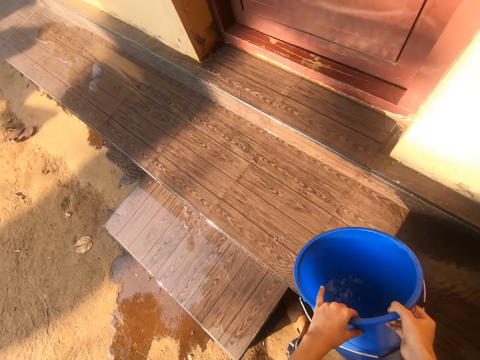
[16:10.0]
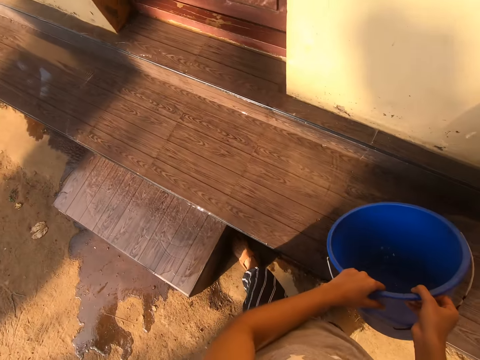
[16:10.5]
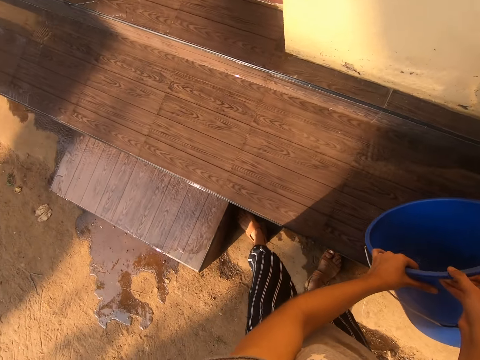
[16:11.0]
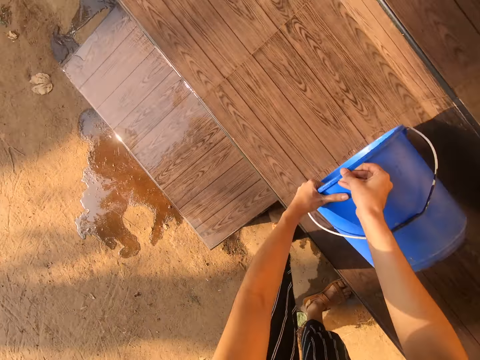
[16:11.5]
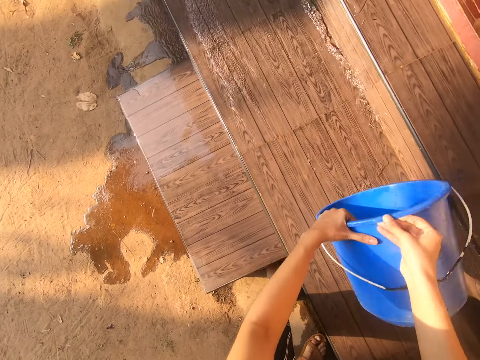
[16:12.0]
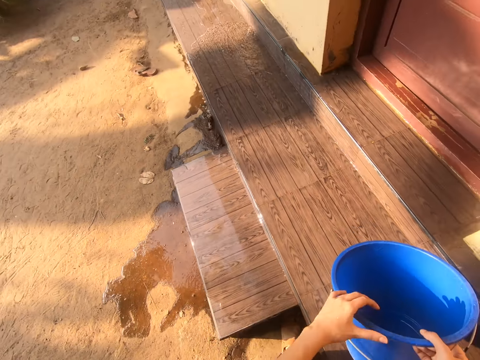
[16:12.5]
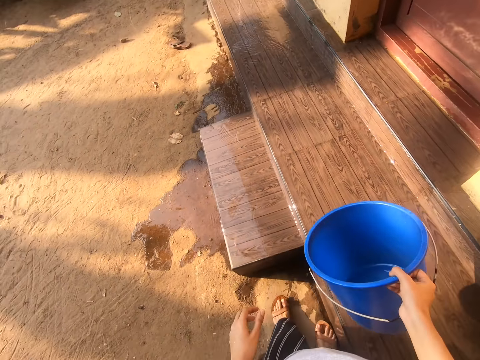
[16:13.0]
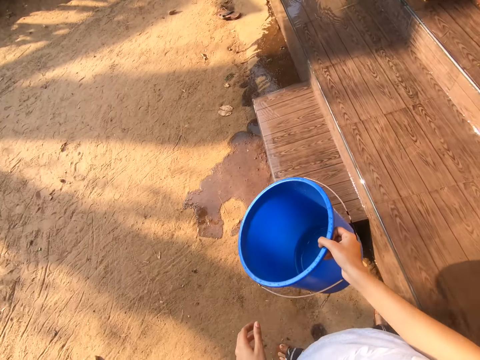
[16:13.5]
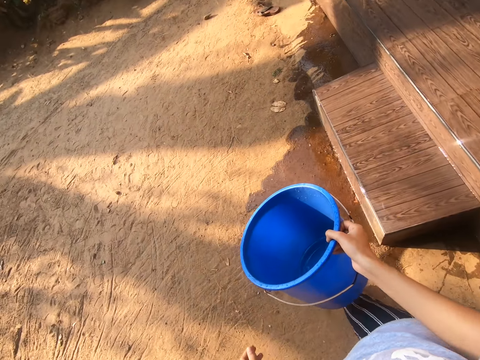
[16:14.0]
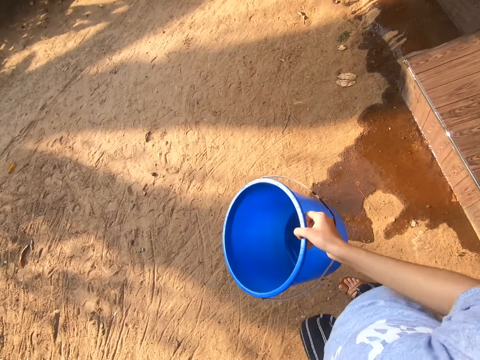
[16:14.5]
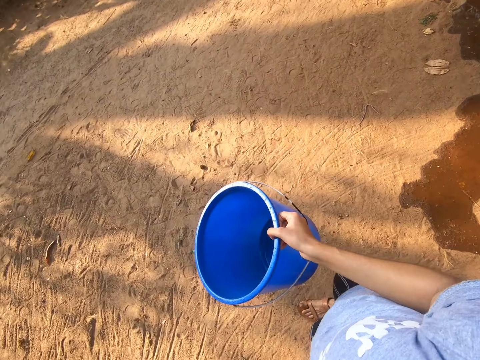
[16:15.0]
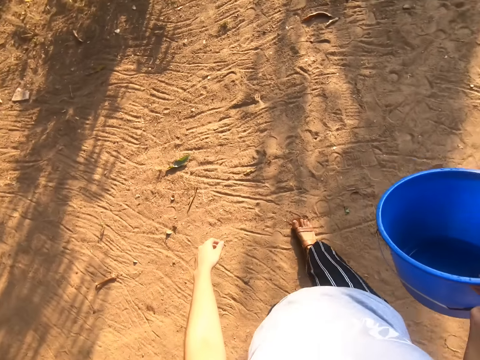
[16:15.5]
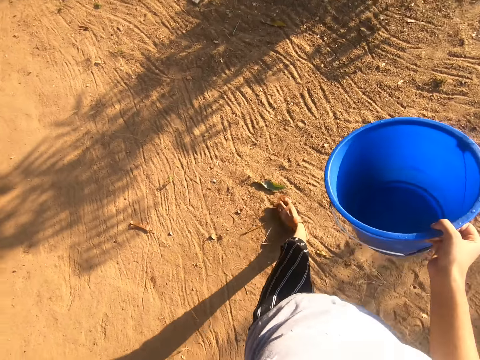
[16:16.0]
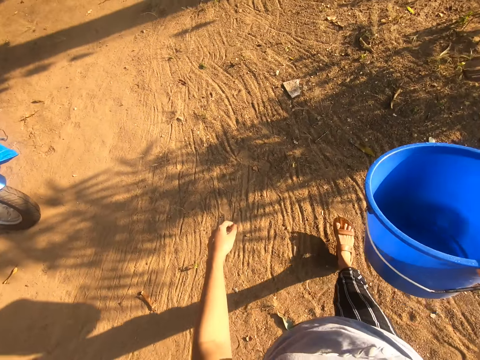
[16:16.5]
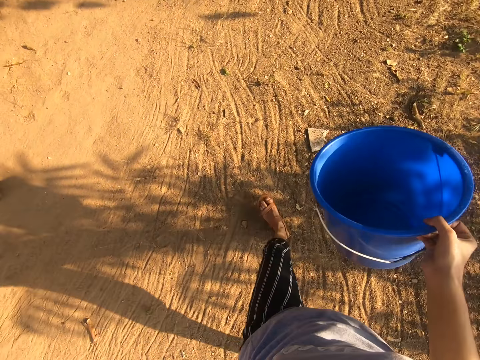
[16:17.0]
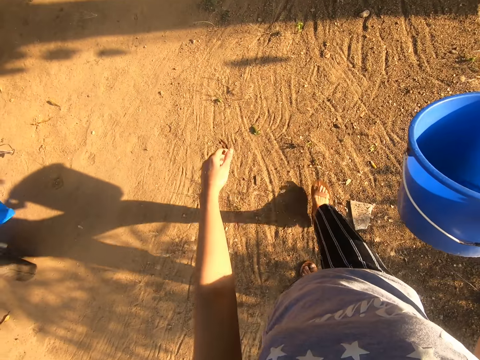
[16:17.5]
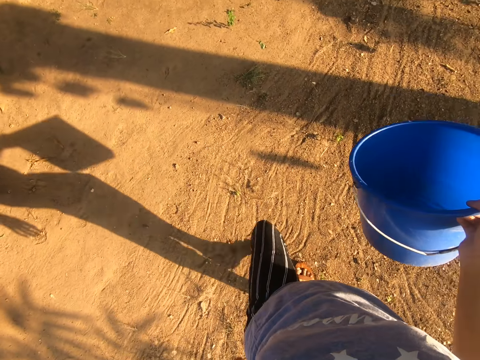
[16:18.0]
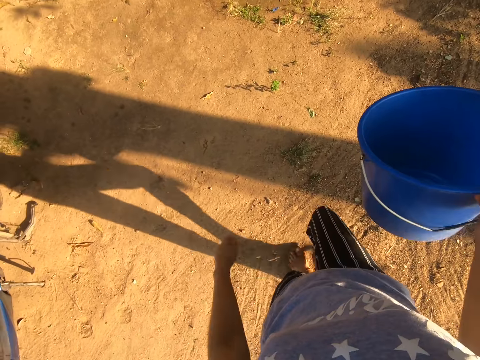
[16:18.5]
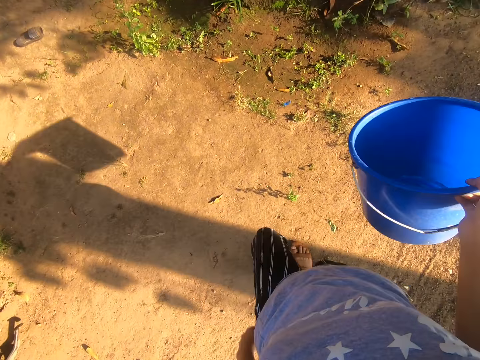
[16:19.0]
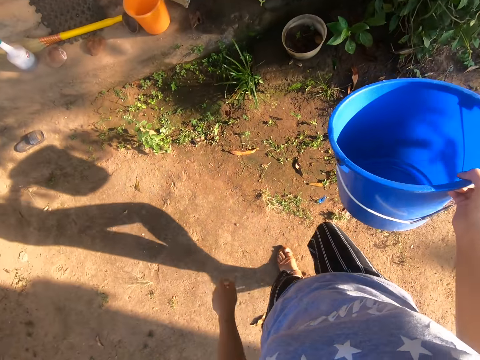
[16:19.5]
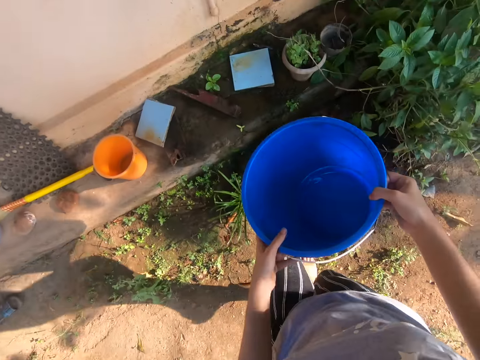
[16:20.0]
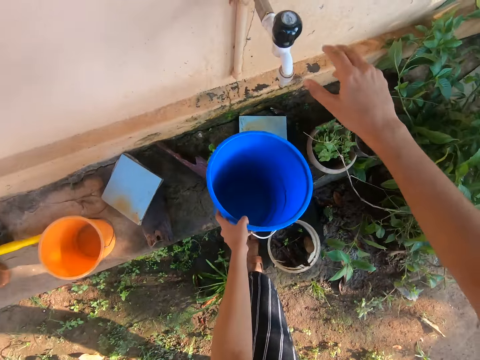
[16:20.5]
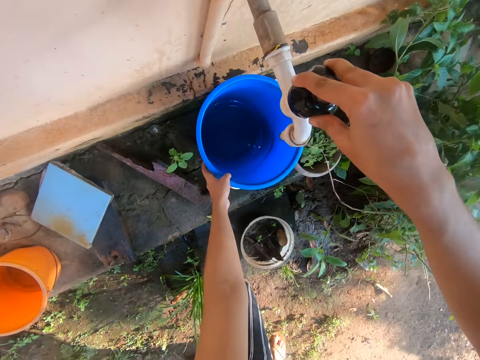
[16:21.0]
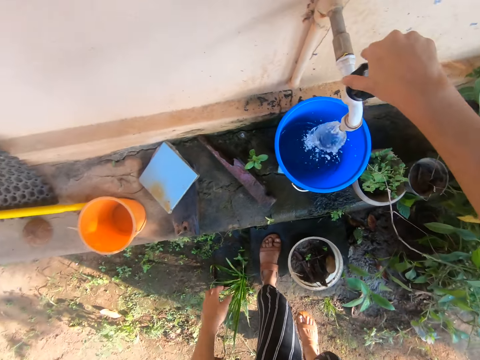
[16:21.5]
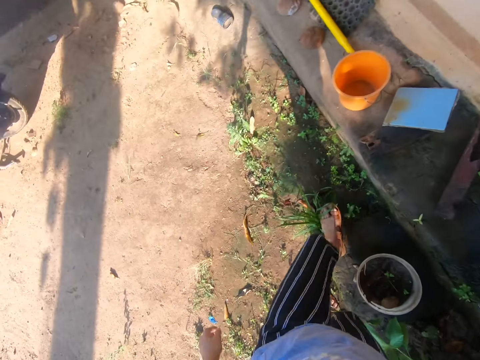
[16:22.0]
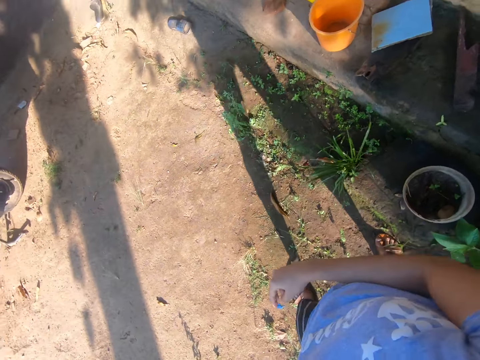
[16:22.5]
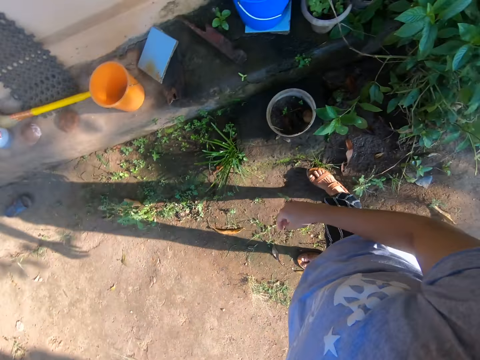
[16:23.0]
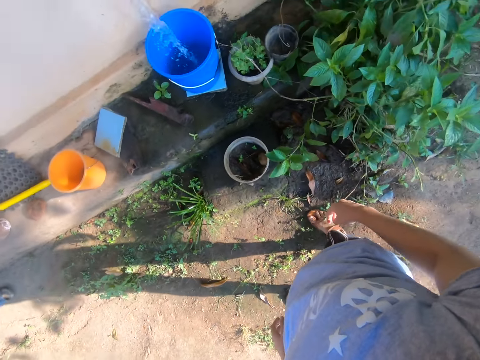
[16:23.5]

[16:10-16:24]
The camera wearer walks around the area. They open the tap and put water in the bucket.

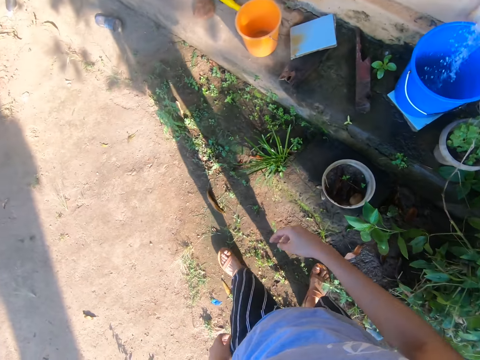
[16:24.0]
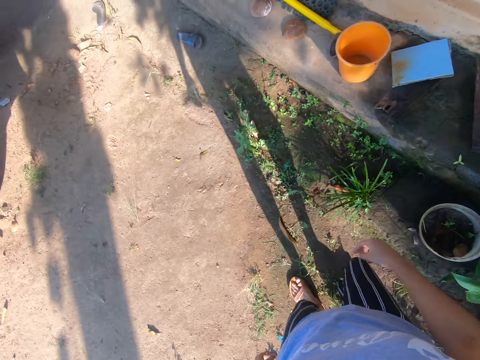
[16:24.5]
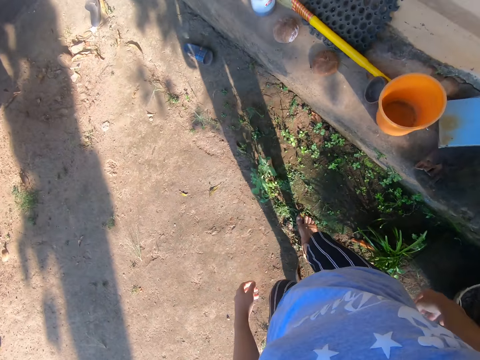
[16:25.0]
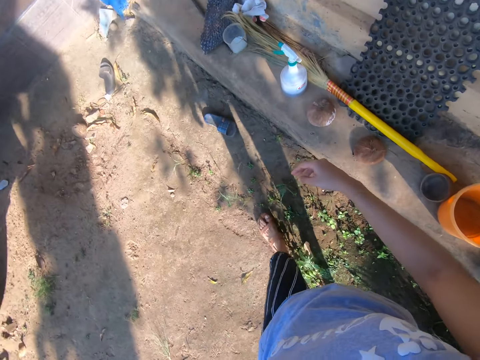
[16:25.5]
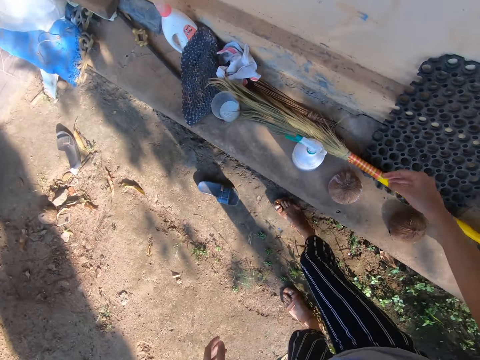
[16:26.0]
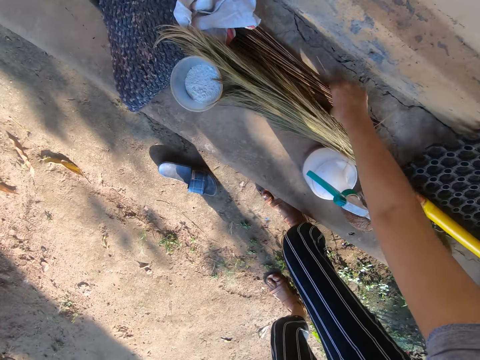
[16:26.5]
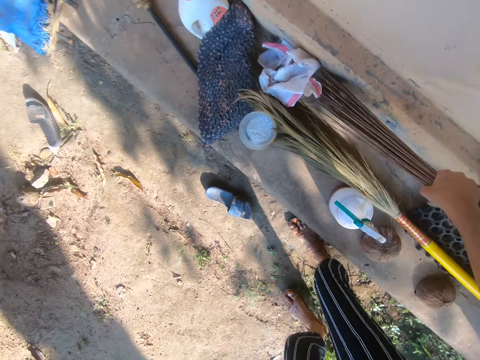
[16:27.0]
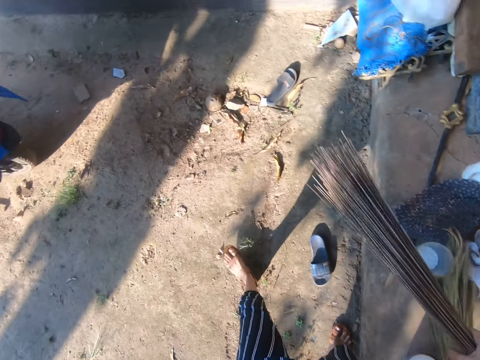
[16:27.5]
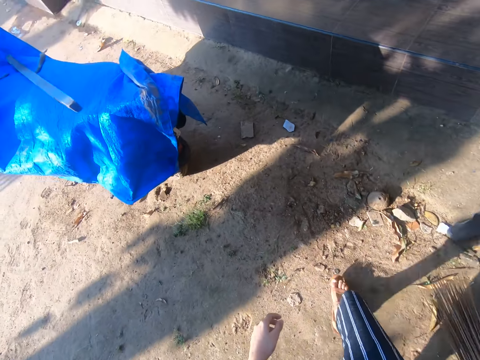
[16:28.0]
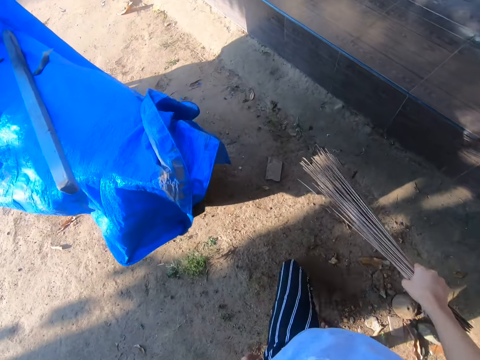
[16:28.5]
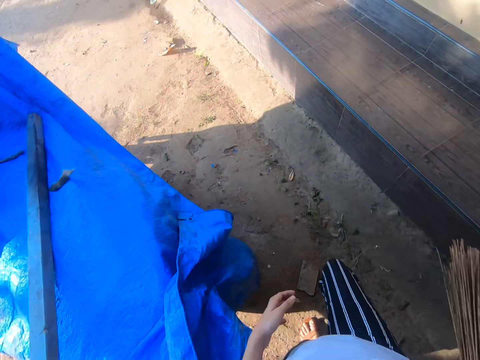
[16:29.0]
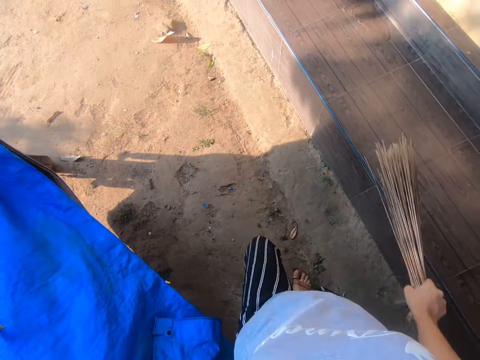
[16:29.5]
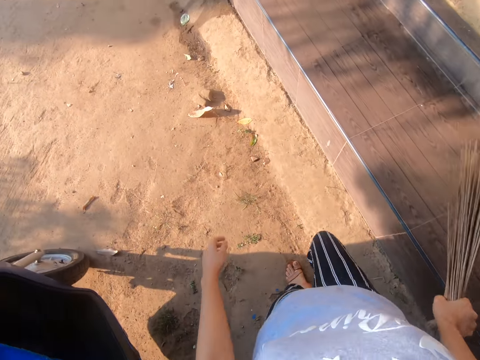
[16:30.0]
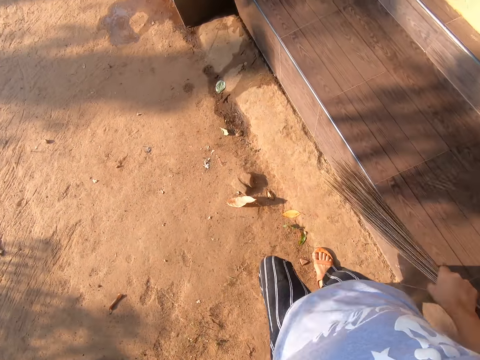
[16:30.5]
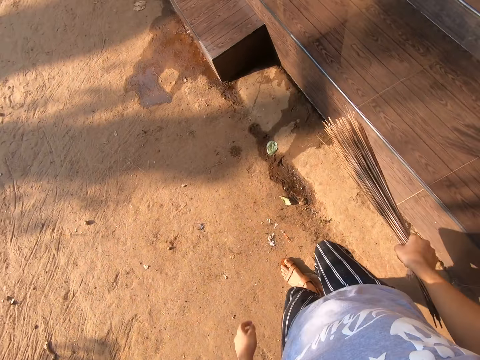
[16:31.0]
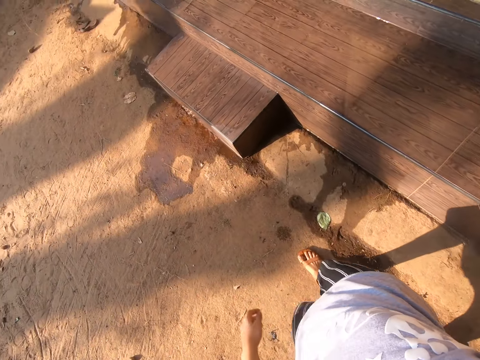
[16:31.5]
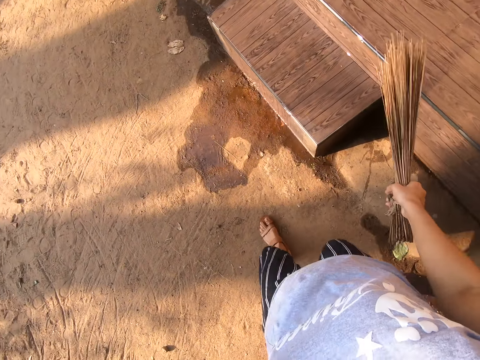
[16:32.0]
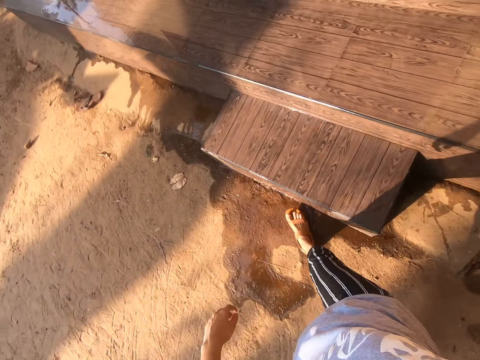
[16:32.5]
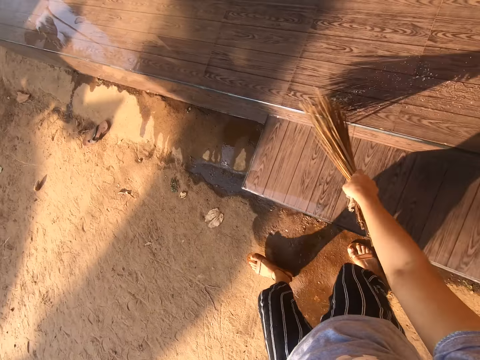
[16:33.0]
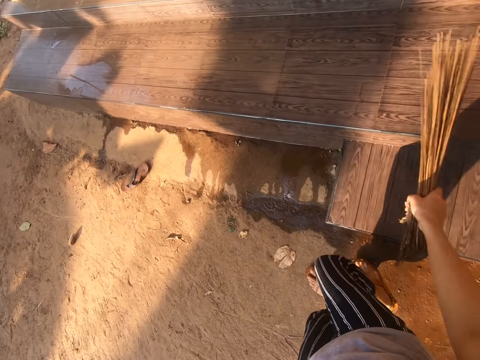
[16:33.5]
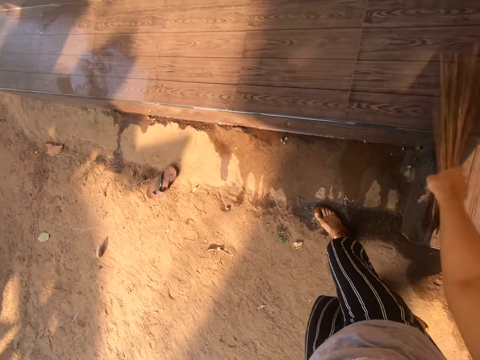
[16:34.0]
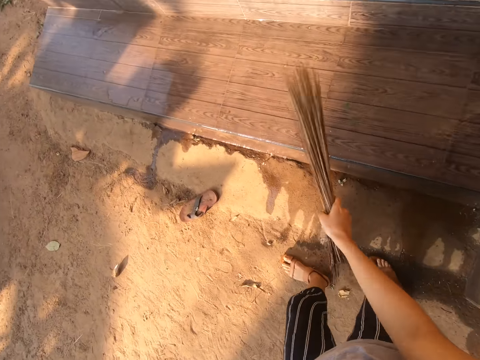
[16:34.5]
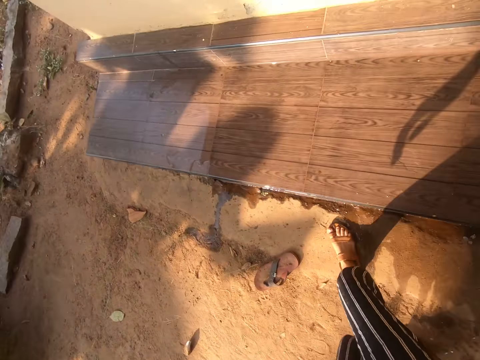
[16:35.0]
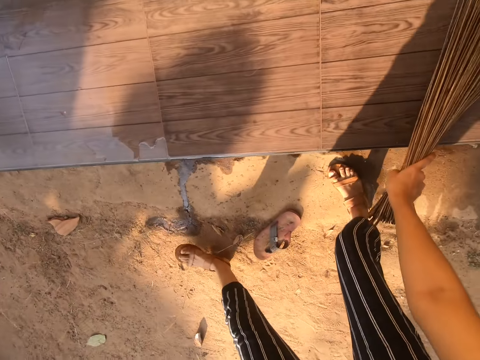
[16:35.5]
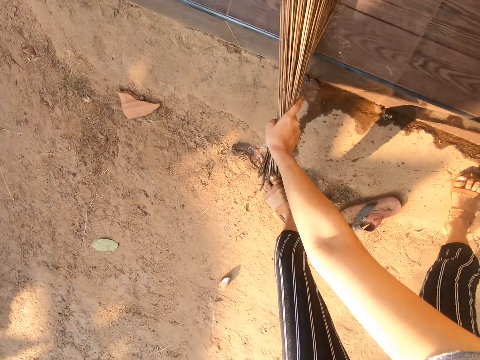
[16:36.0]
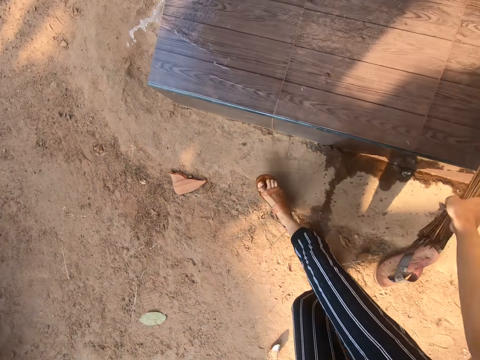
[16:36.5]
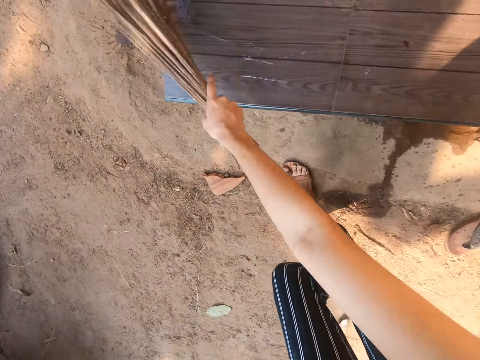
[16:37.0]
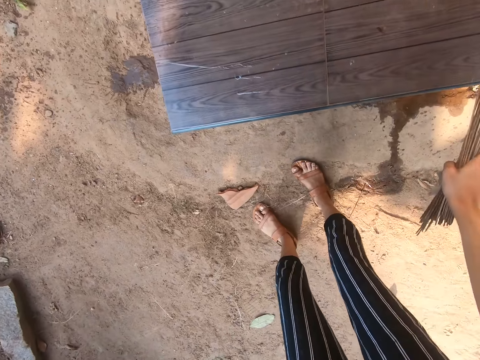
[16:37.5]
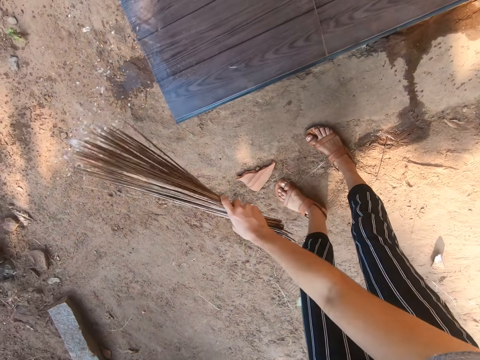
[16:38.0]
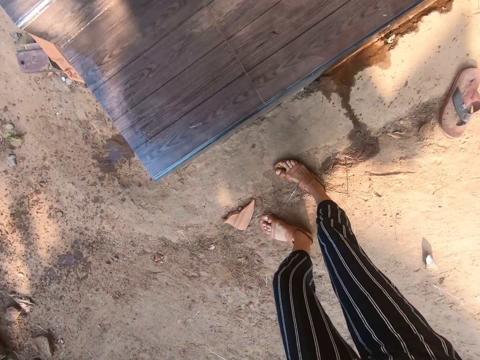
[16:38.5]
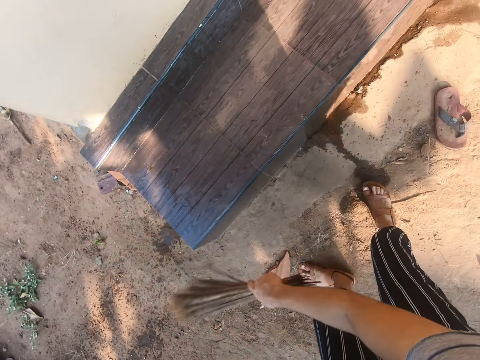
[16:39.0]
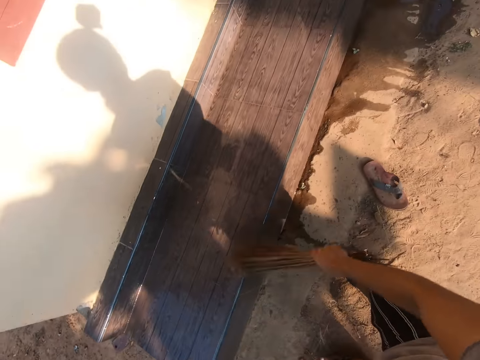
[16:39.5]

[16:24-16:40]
The camera wearer looks around. They move around. They pick up the broom. They walk around the area. They sweep water in the veranda with the broom.
